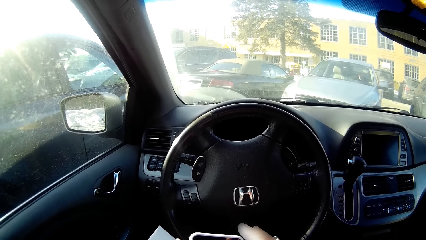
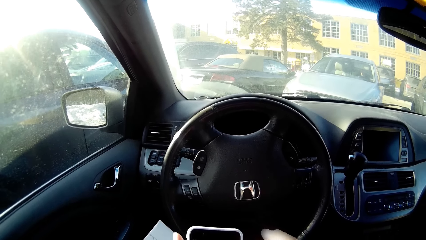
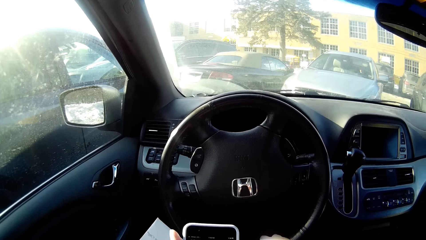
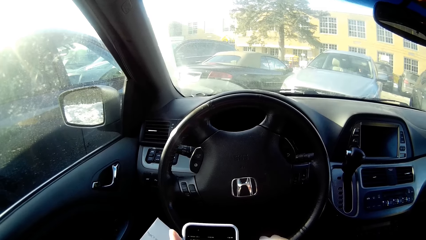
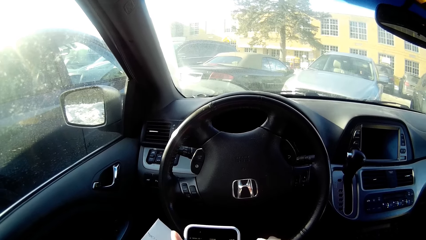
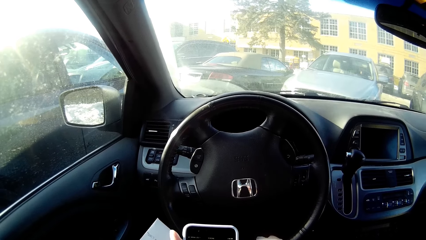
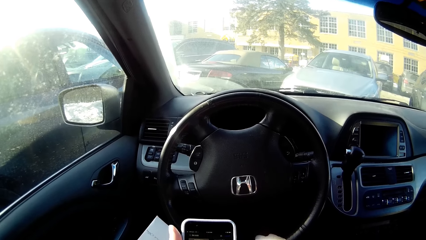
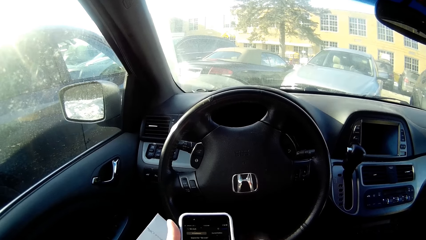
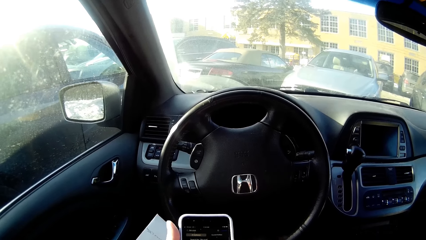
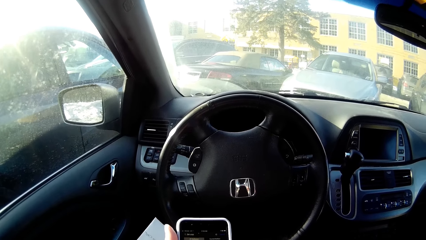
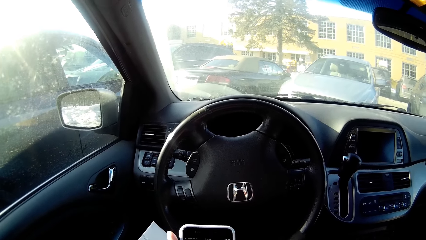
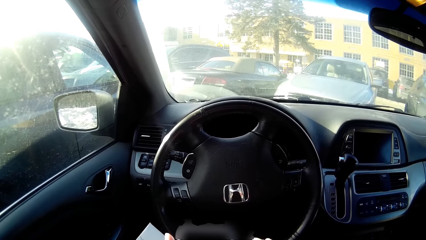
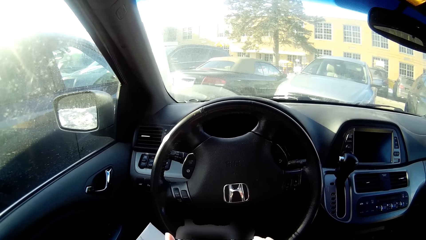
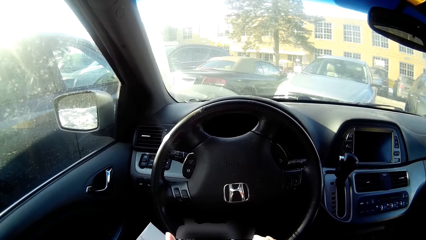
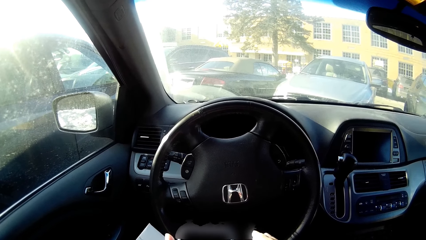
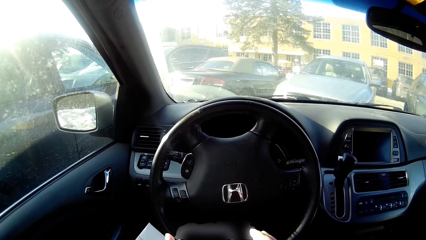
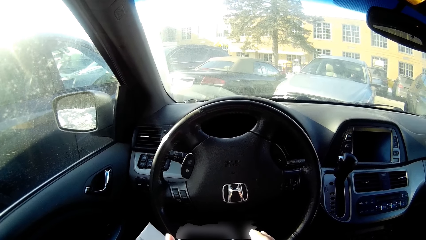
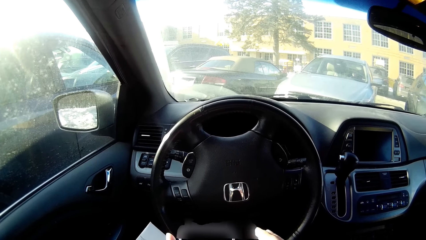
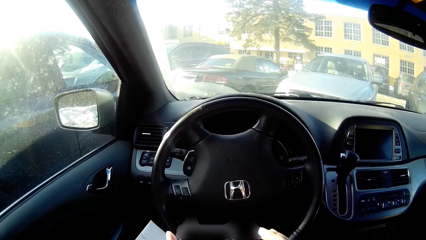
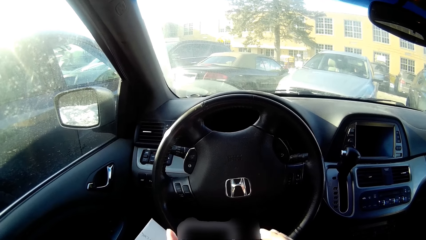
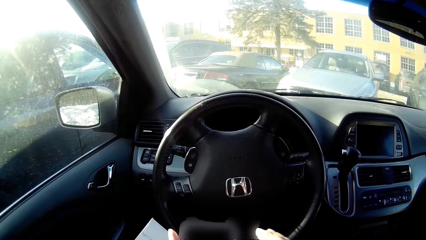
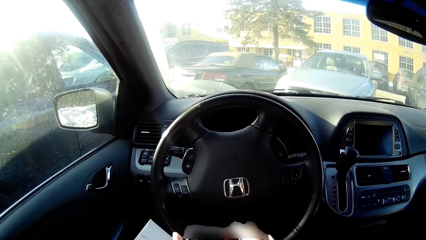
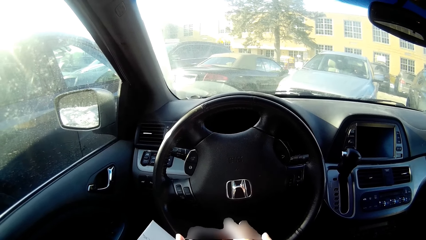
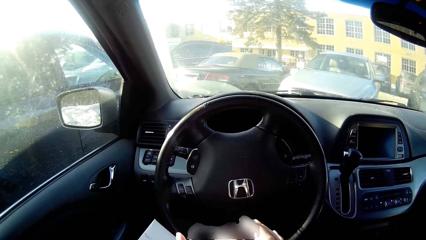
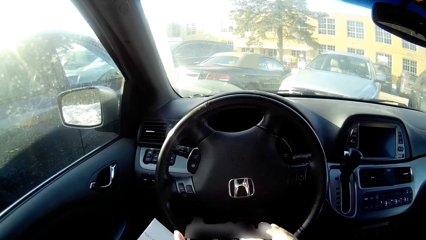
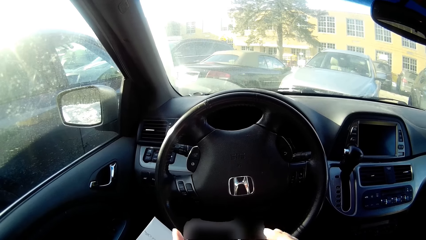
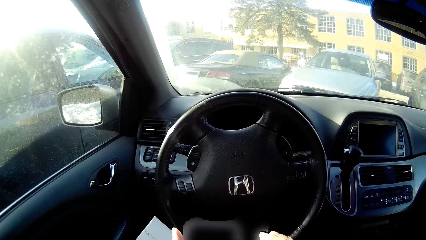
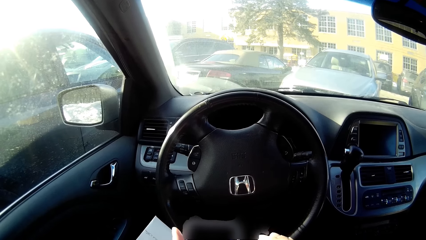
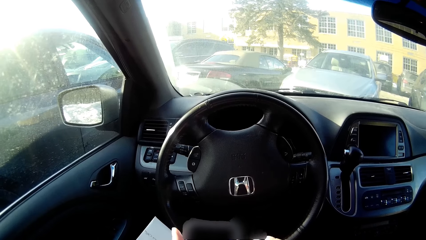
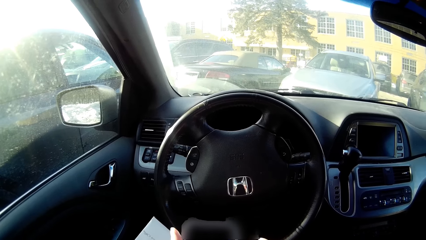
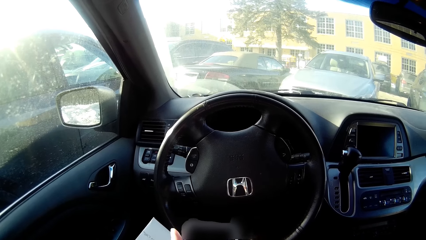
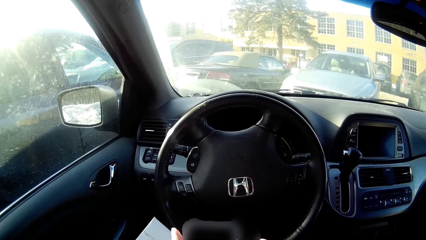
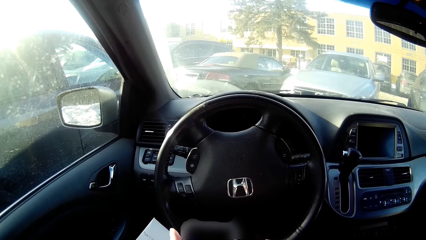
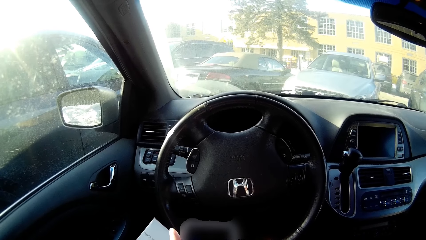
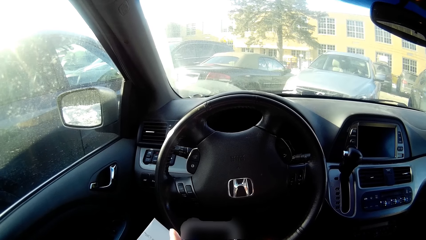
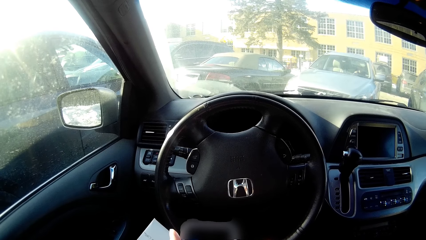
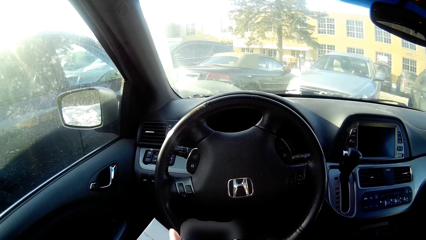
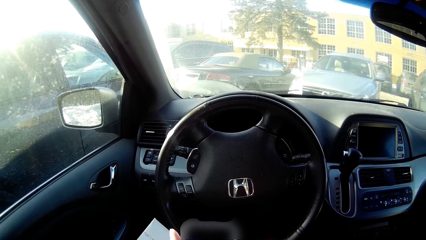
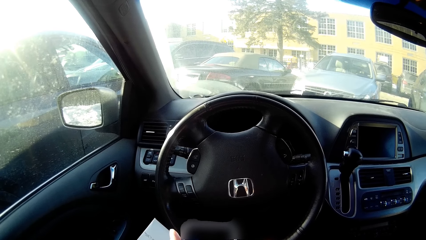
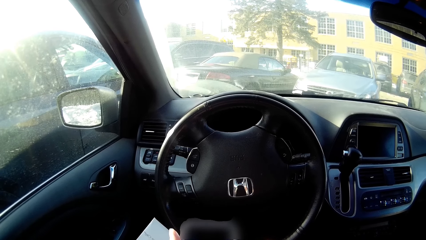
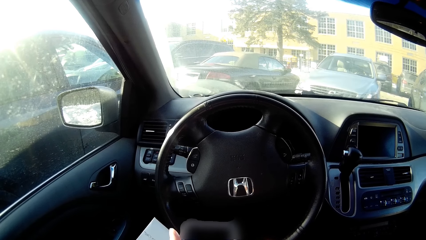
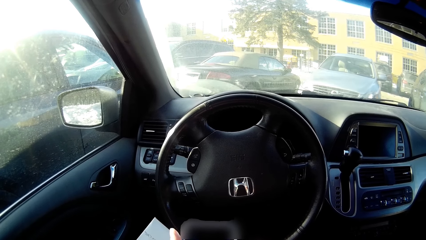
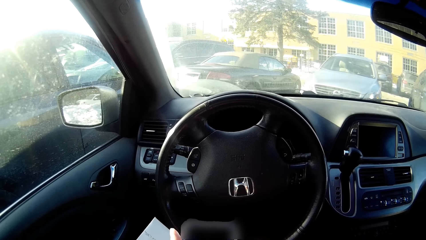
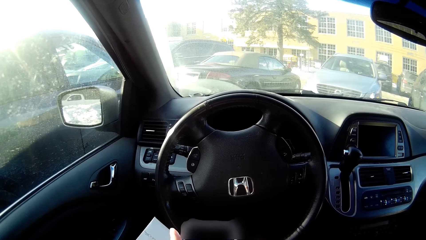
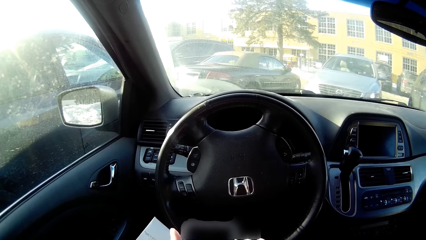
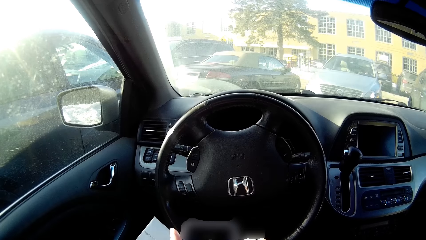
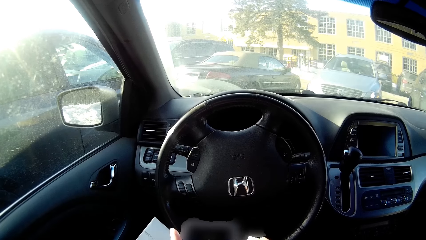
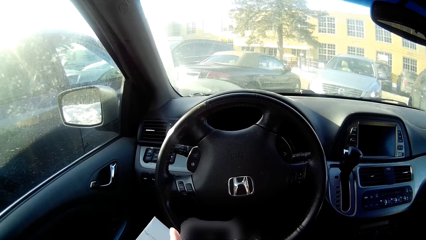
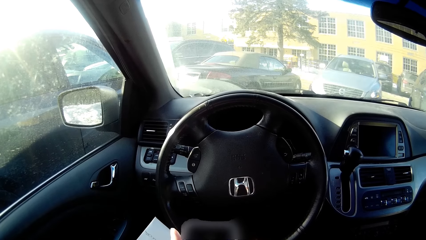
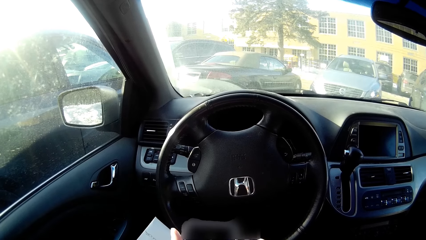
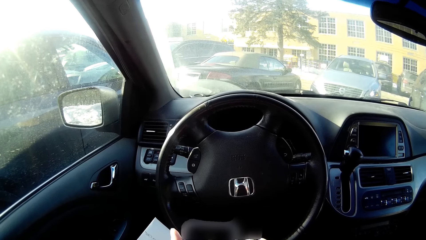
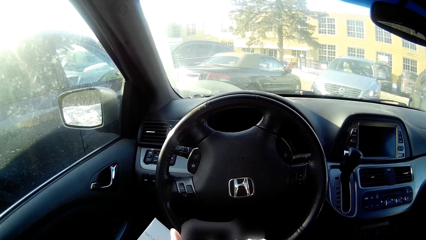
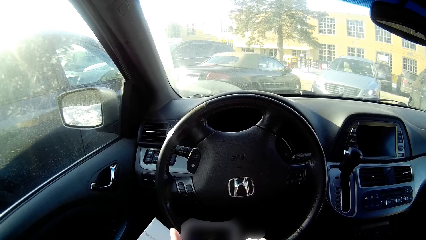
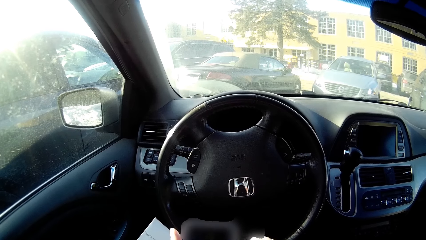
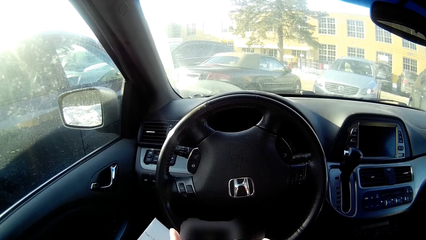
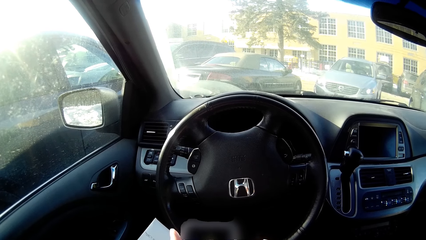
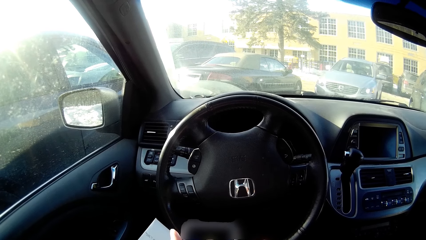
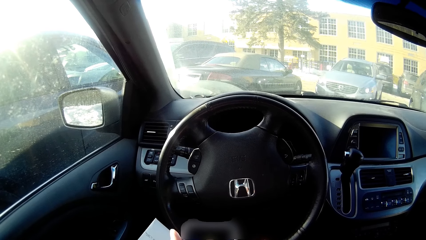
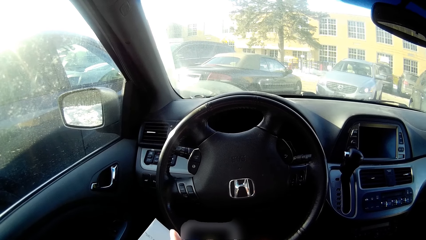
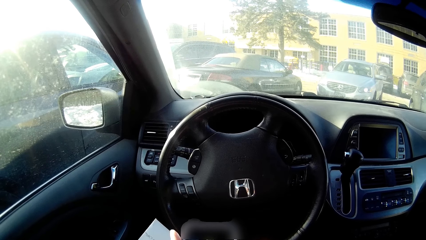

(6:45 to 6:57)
The camera wearer touches the phone. The person drives the car.

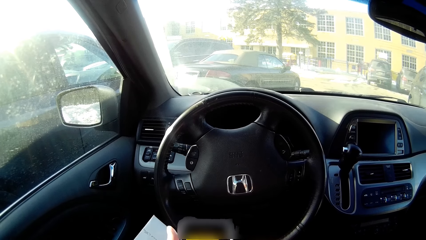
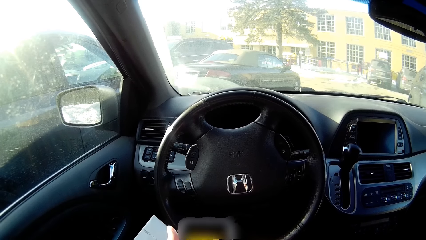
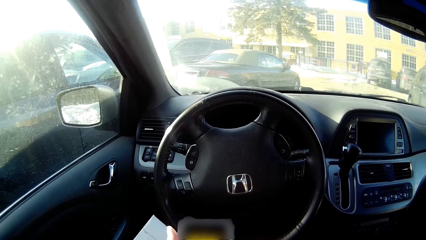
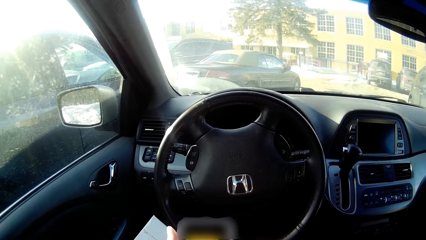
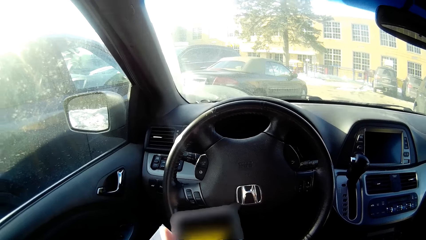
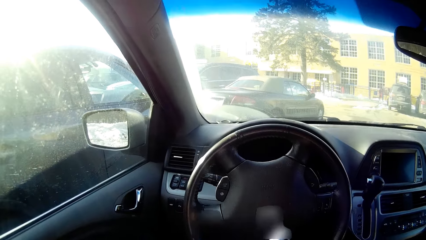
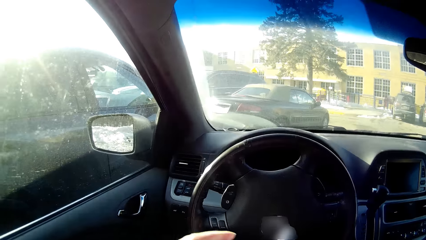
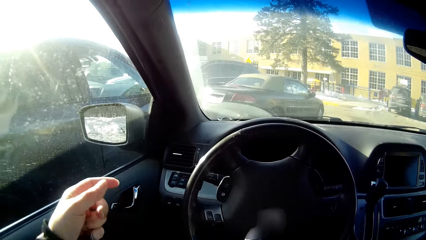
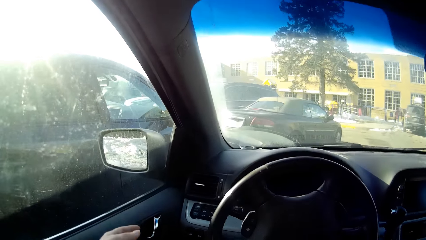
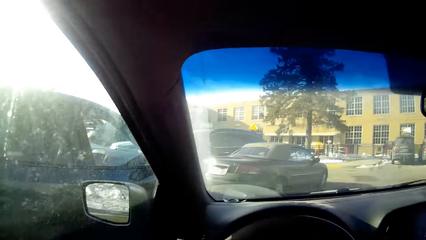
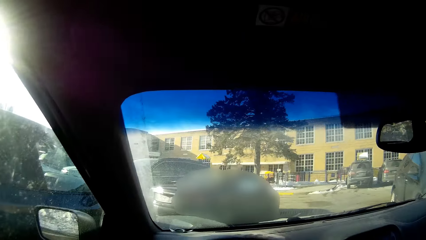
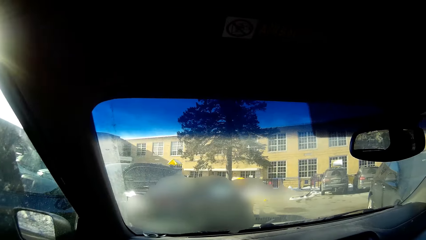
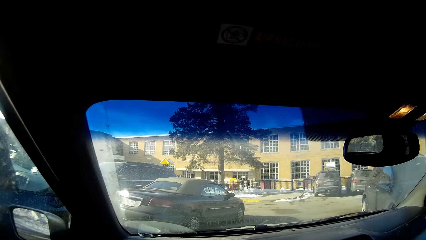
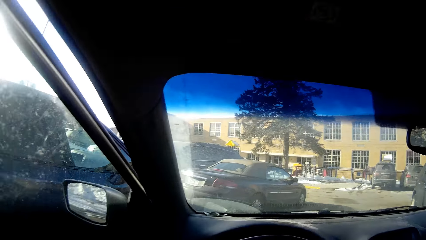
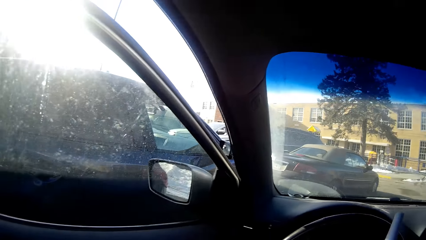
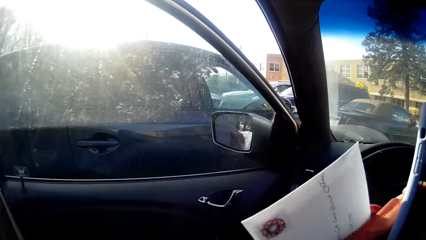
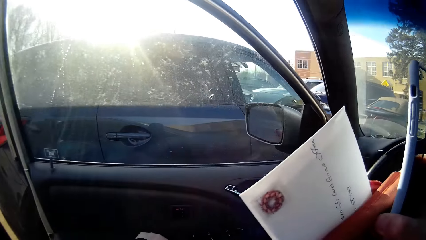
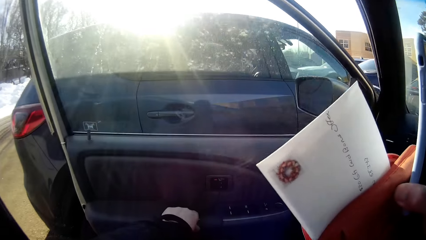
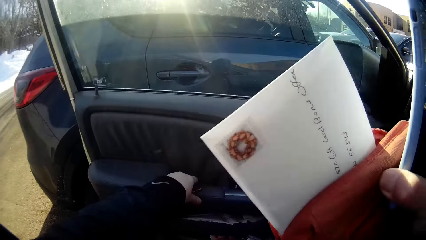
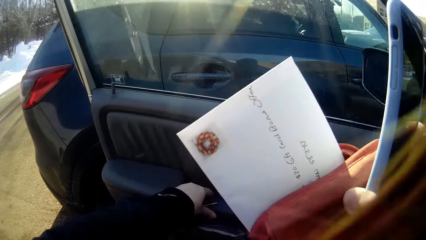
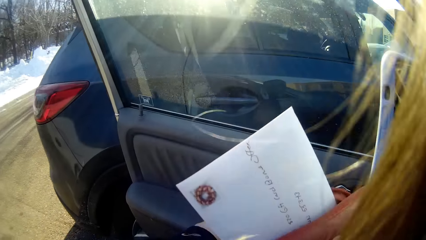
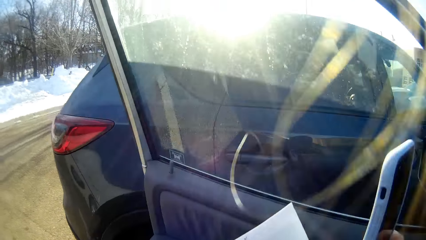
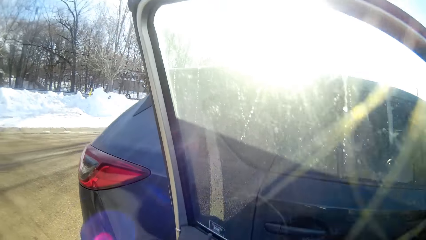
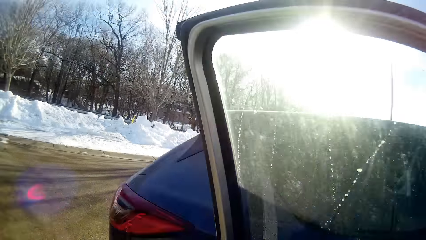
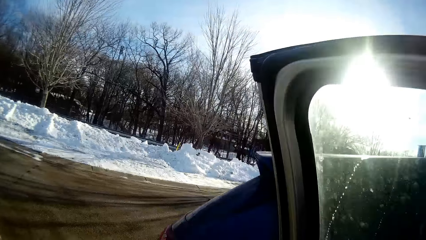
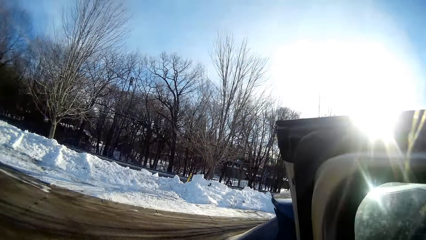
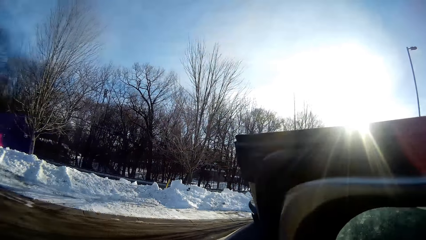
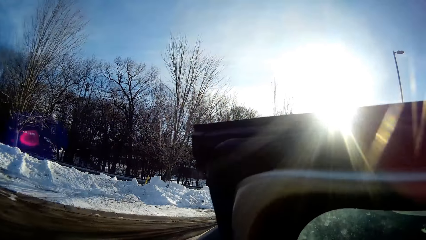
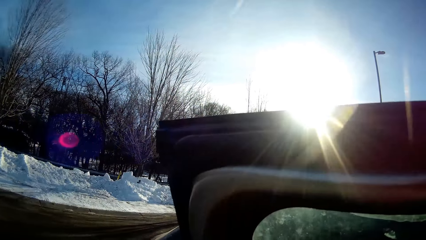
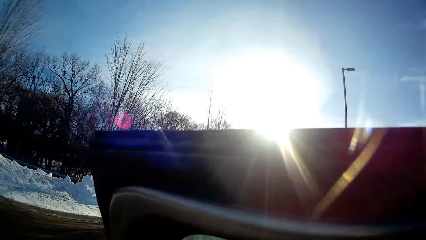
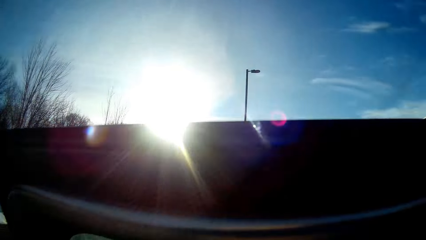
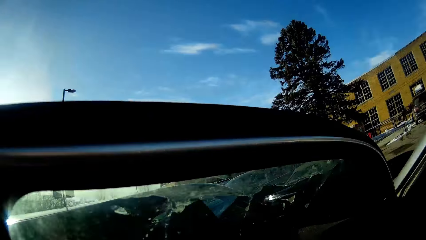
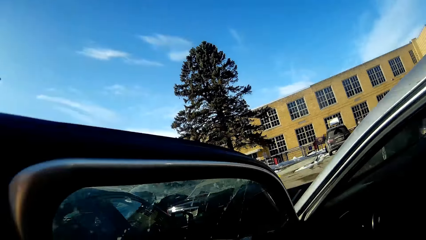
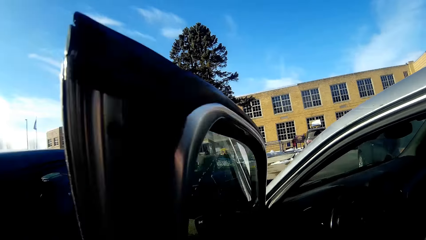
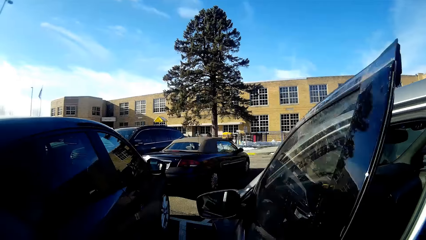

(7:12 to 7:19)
The camera wearer moves the phone on the hand. They open the car door. They get out of the car.
